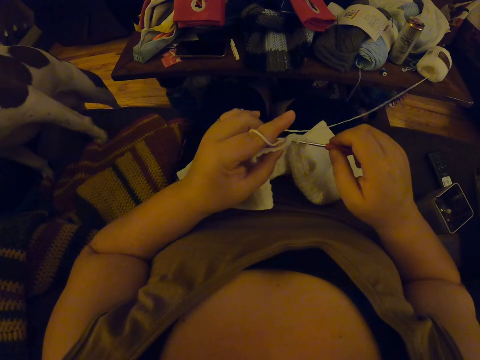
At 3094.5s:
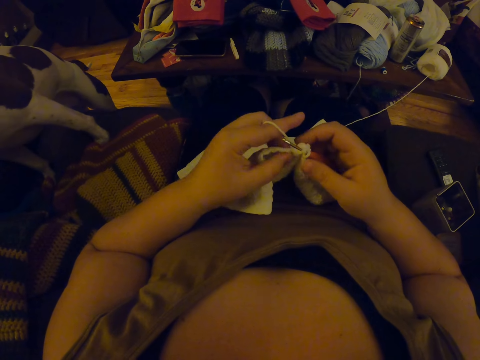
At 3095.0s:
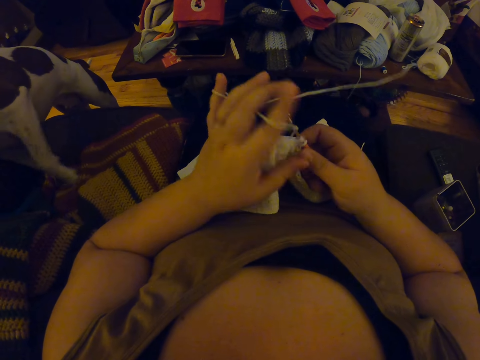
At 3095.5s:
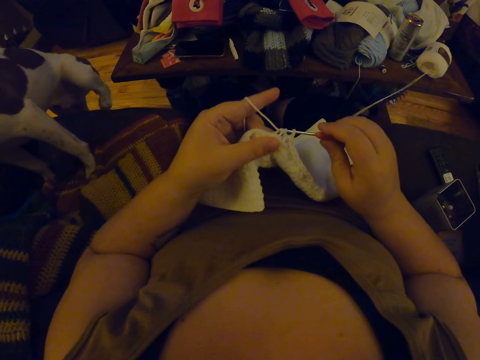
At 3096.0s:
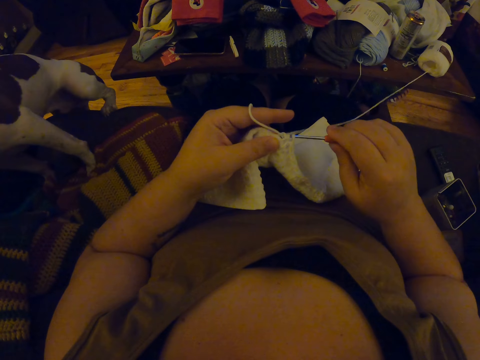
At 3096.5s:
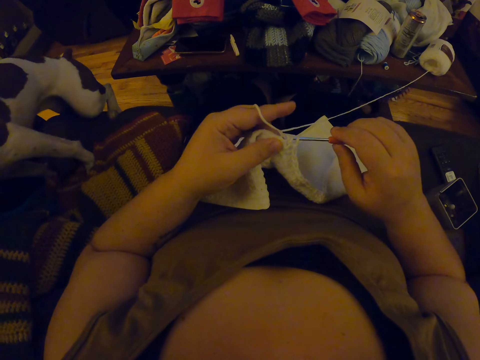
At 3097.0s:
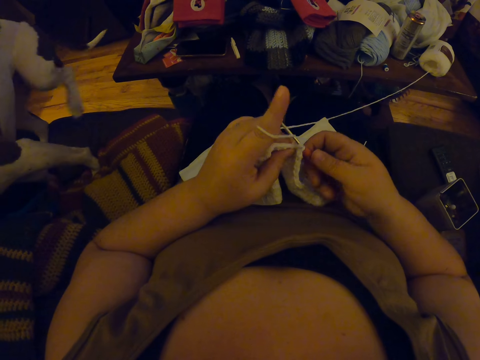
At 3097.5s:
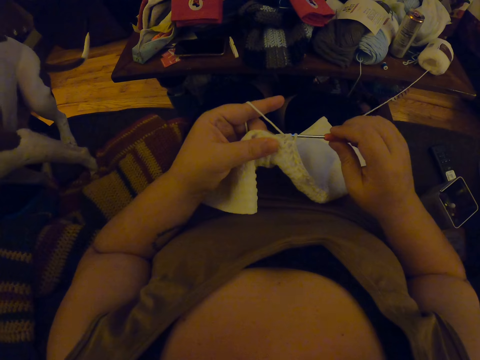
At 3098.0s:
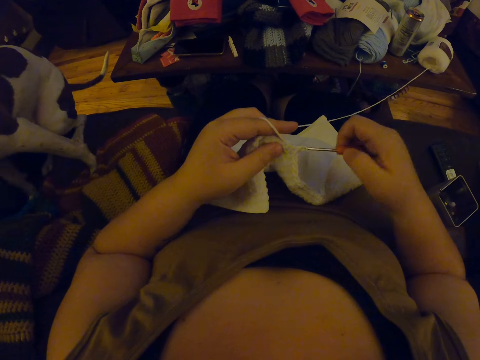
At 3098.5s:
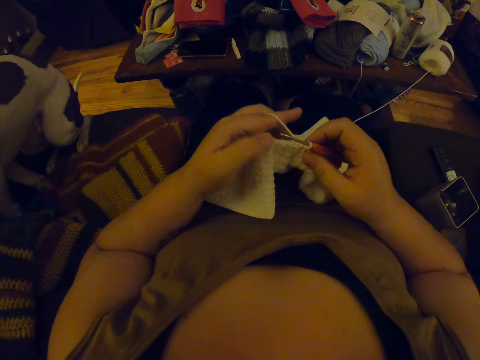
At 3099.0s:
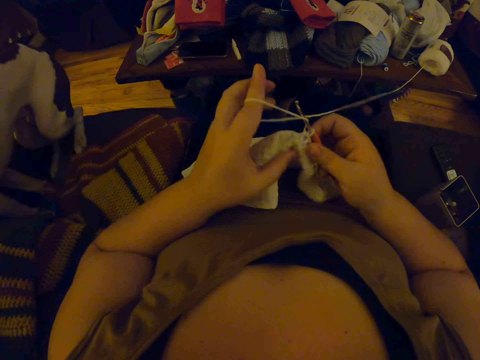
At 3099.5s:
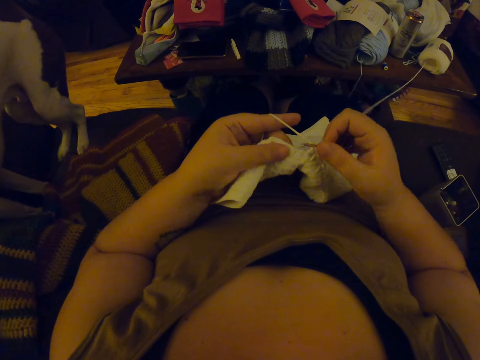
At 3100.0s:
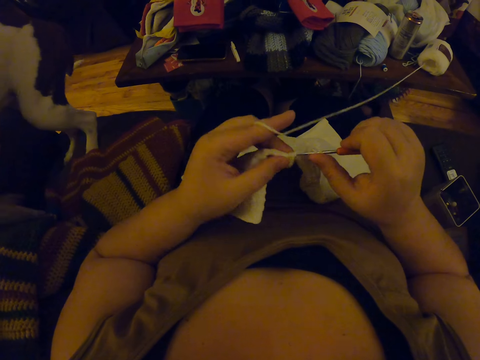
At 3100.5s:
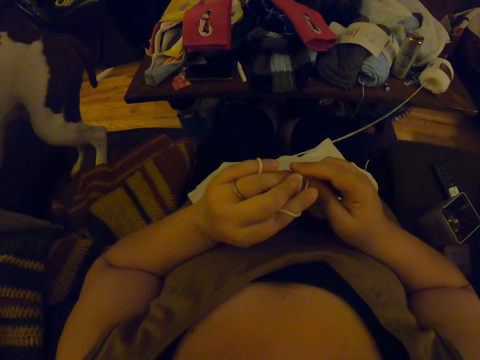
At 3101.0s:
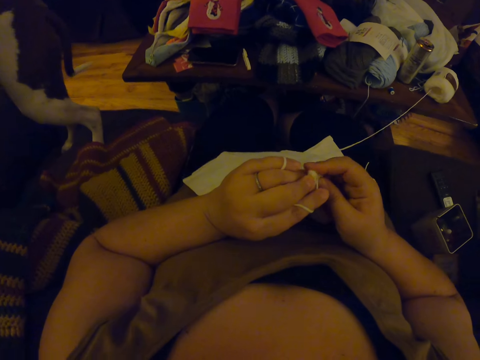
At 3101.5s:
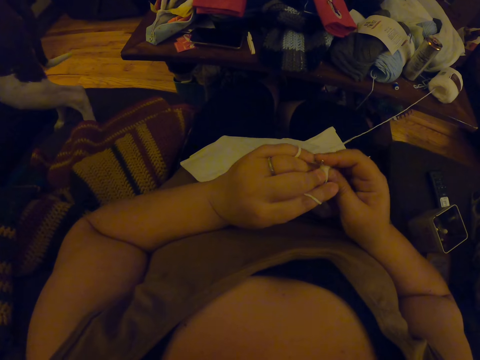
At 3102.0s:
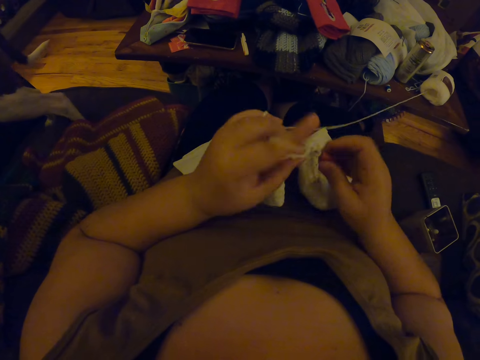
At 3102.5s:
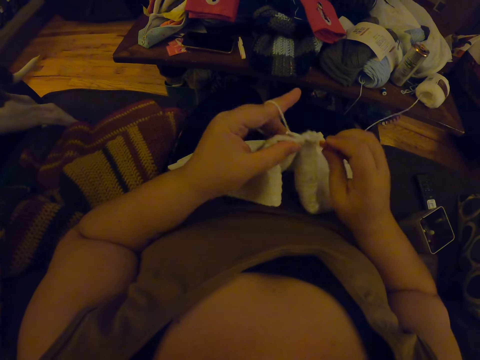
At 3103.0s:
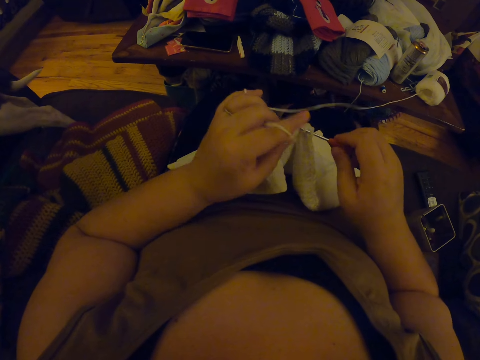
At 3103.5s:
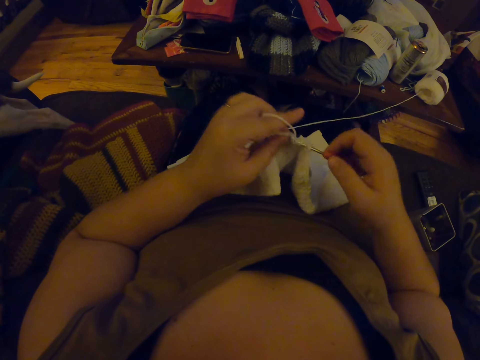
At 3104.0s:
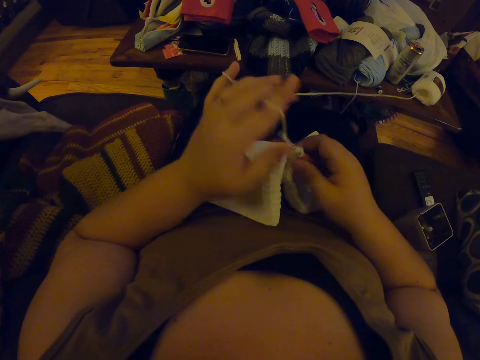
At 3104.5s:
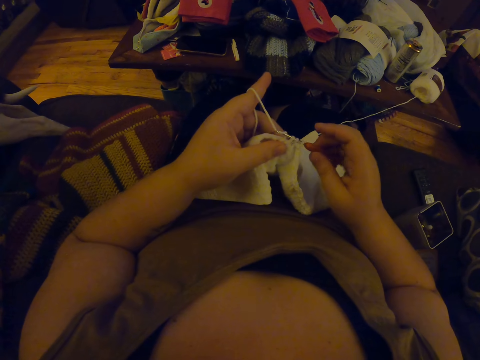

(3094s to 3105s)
The camera wearer scrubs the fabric. They crochet the fabric.

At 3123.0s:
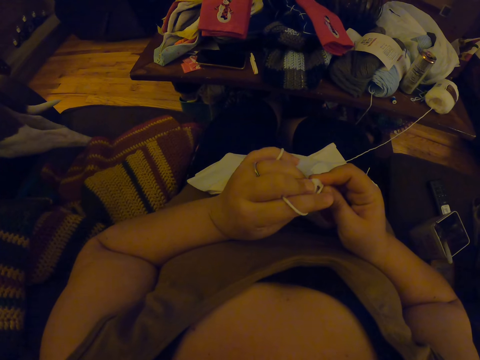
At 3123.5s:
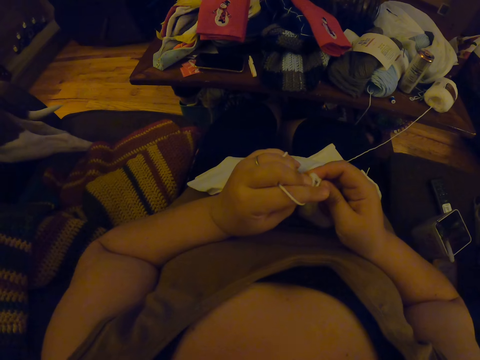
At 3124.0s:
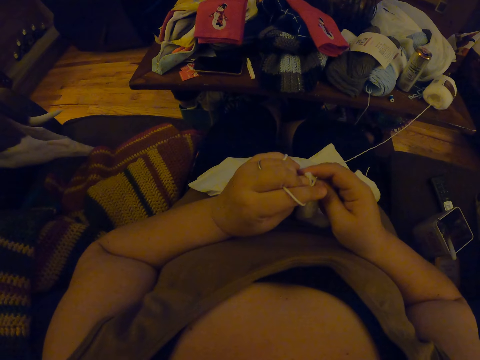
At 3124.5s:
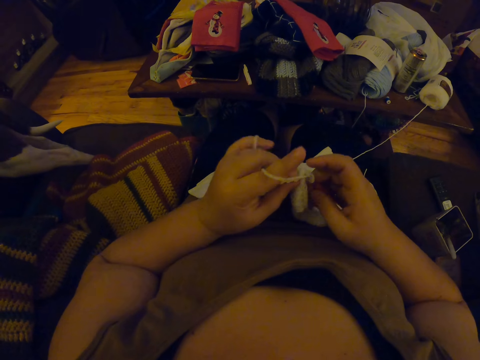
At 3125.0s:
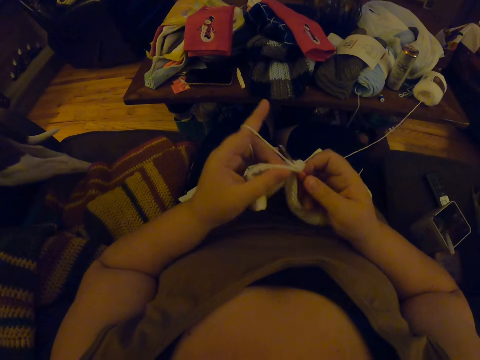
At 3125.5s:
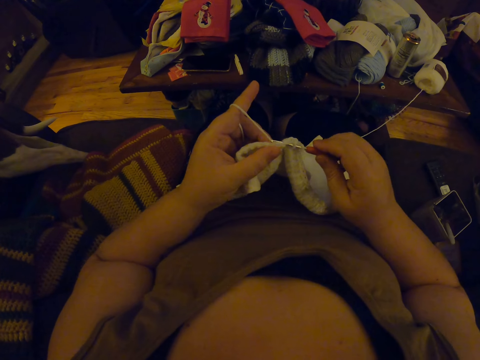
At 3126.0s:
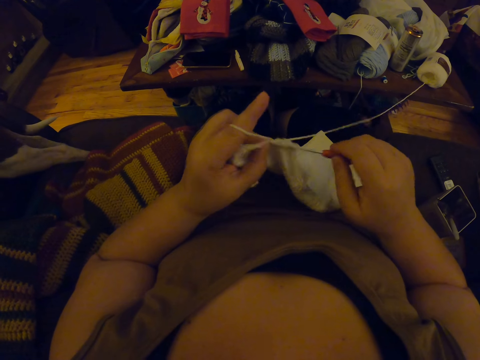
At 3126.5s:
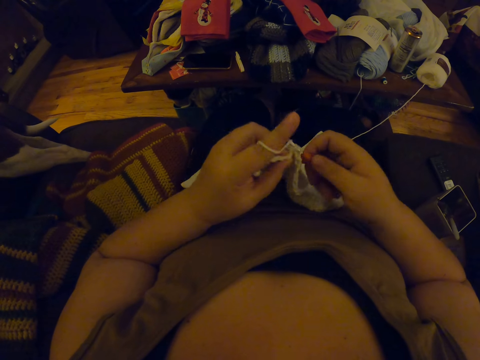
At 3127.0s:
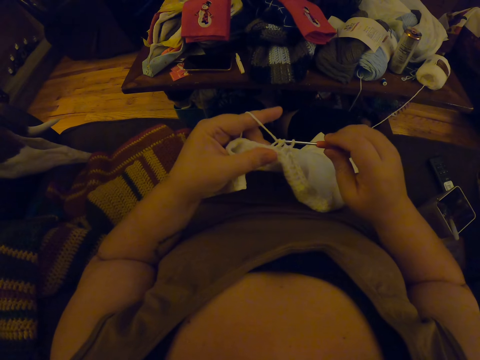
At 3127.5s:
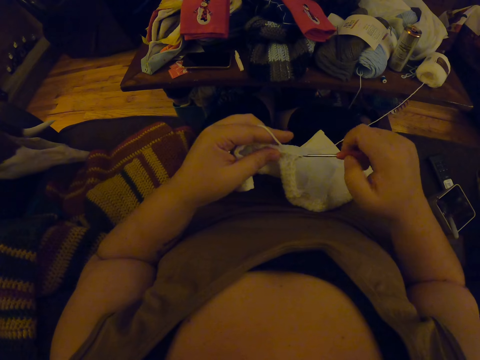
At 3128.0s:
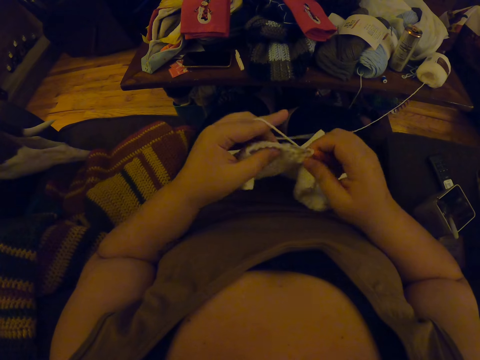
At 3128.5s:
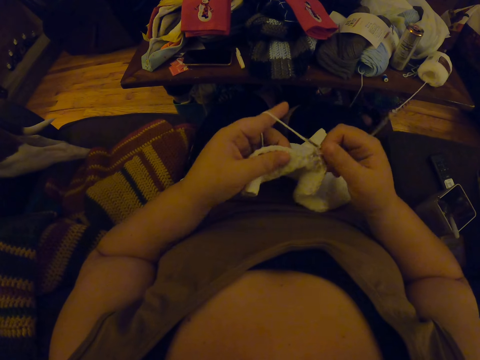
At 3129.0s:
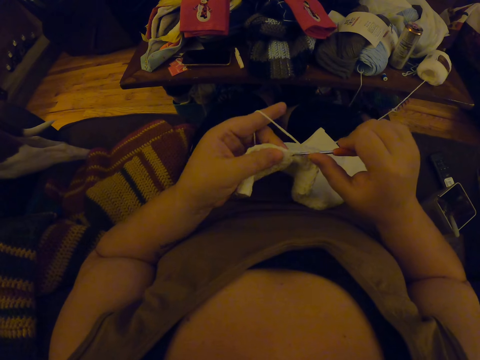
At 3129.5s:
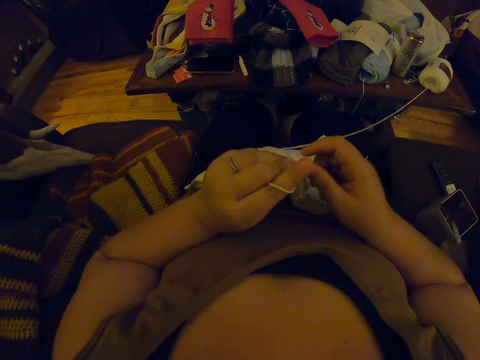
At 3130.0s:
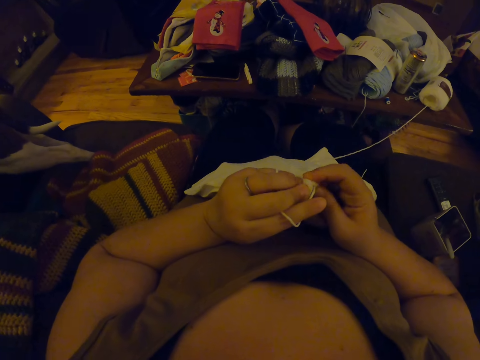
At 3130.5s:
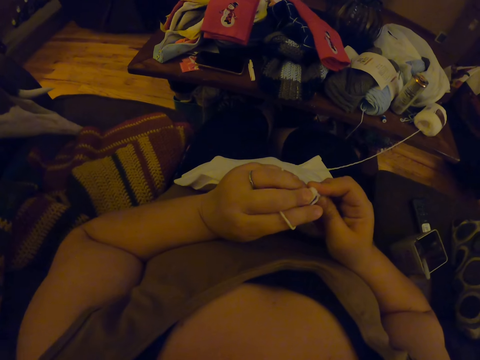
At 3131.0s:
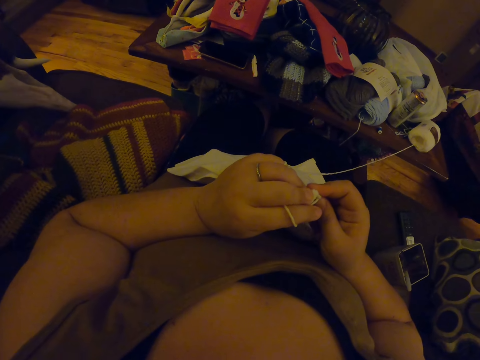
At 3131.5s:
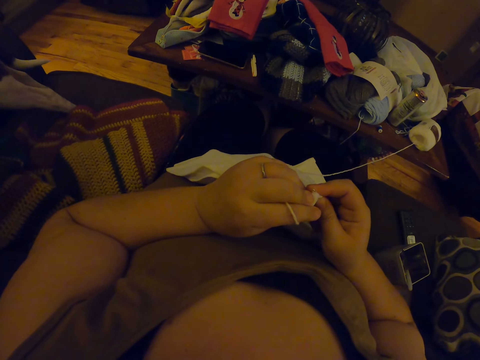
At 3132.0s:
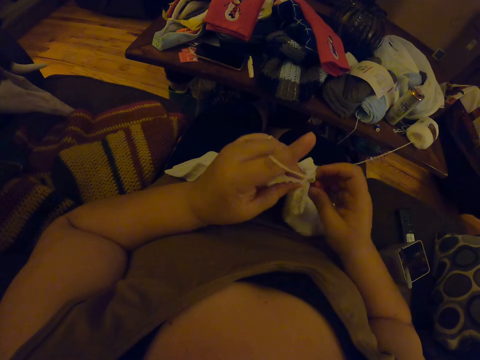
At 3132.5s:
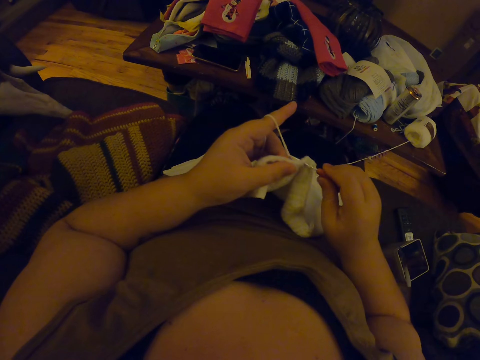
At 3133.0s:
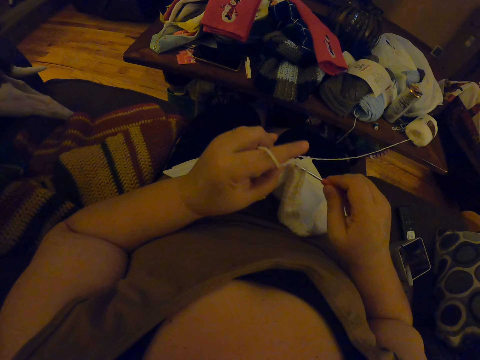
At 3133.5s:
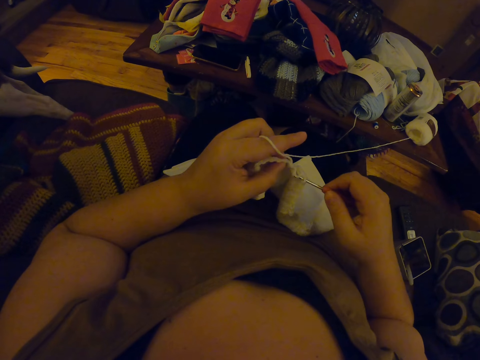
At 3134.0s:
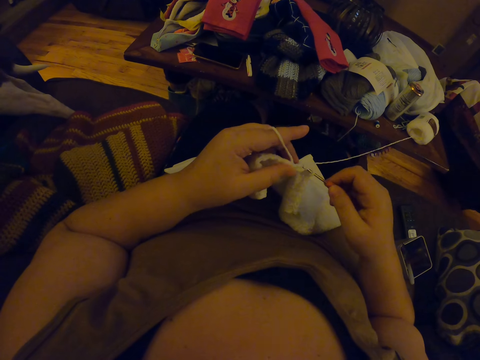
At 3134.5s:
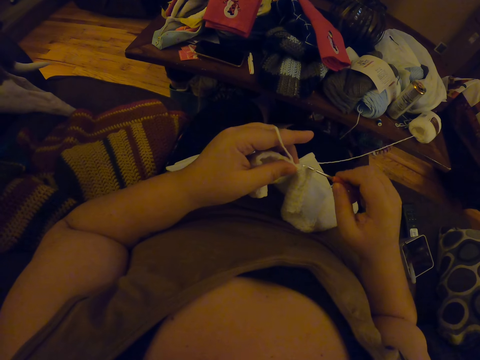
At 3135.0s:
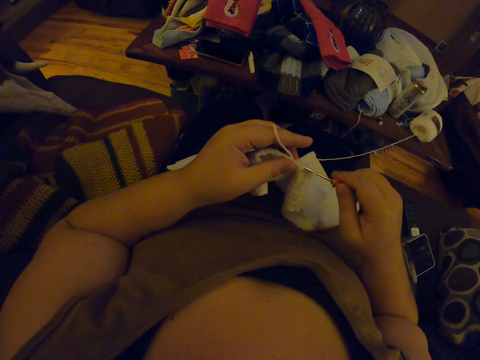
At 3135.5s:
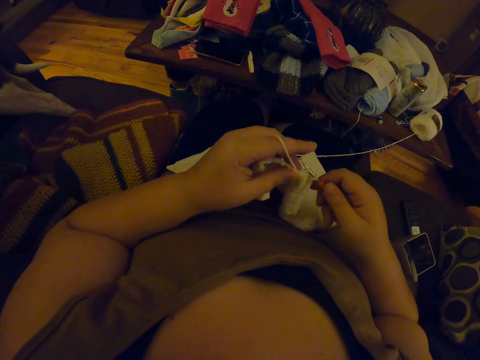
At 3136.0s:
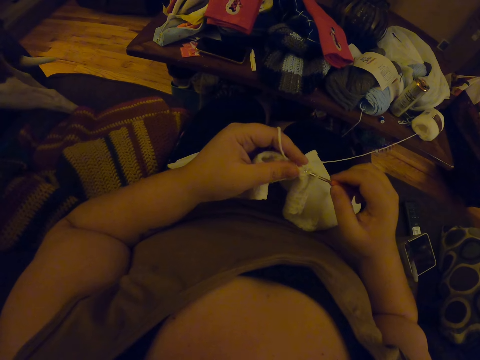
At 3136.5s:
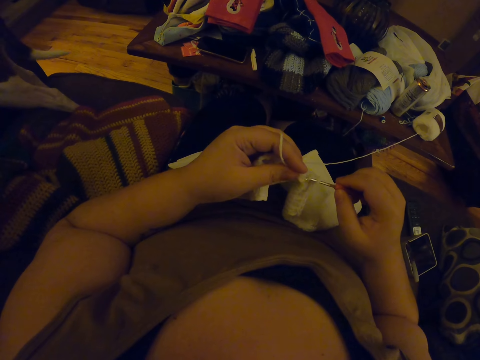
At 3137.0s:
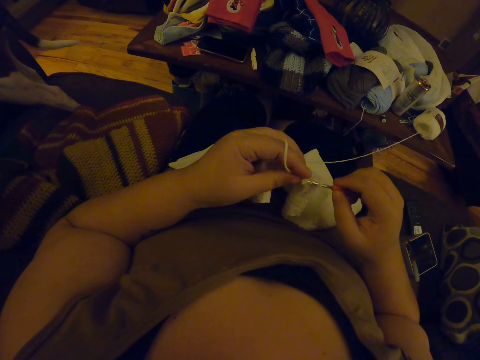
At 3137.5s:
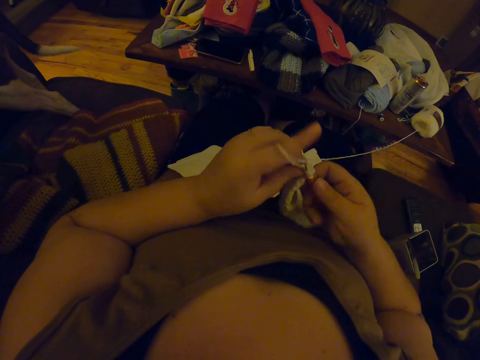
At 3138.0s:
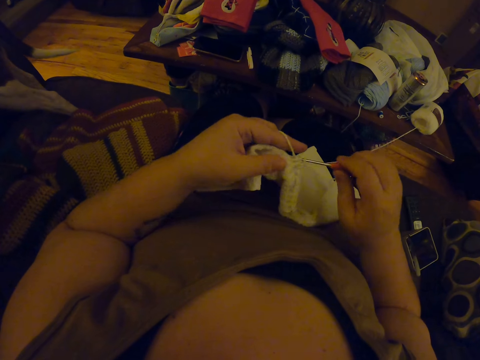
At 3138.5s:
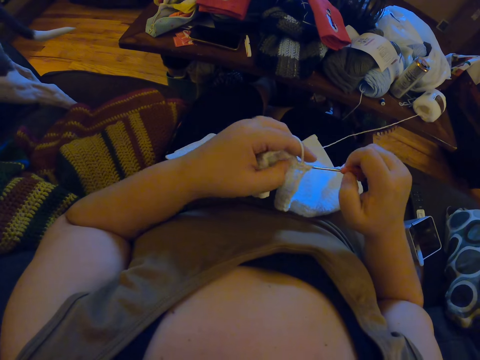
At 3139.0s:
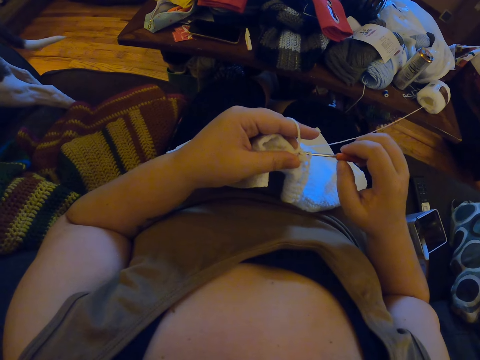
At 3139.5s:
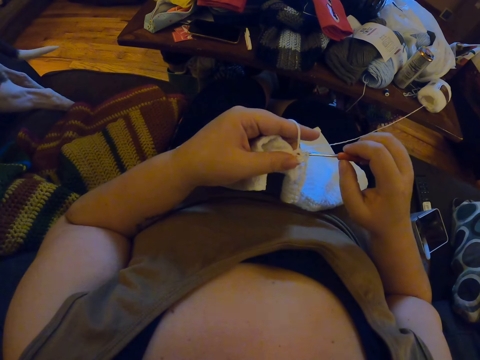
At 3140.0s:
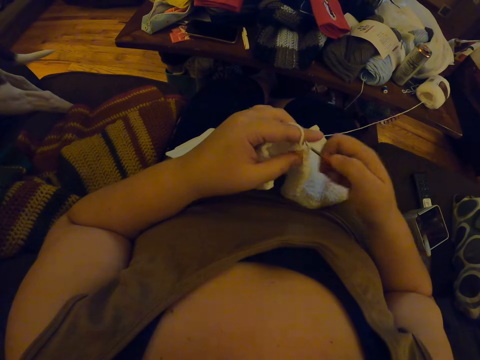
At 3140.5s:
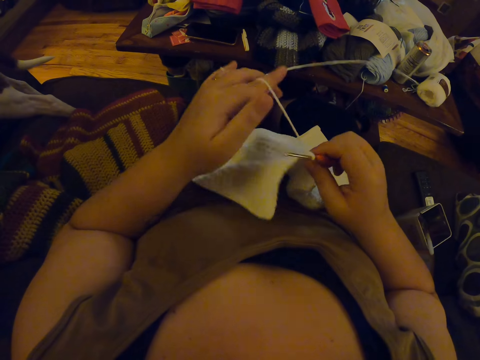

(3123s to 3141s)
The camera wearer crochets the fabric. They scrub the fabric. They crochet the fabric.
